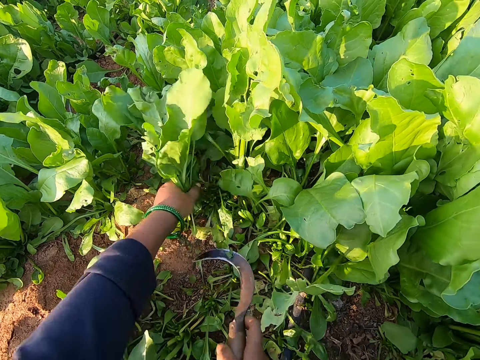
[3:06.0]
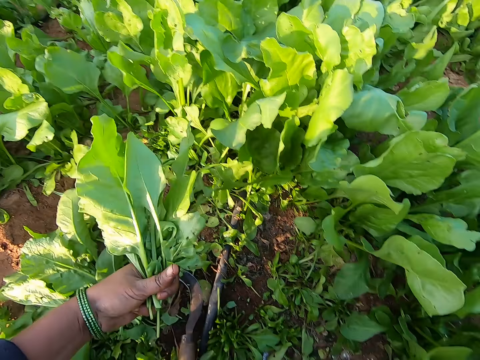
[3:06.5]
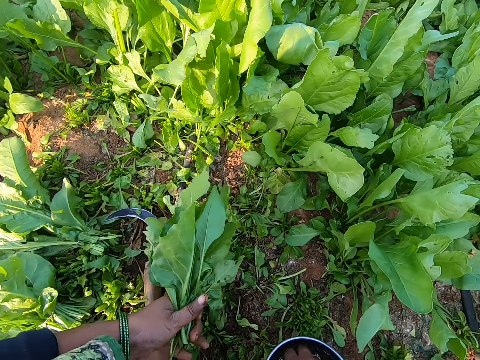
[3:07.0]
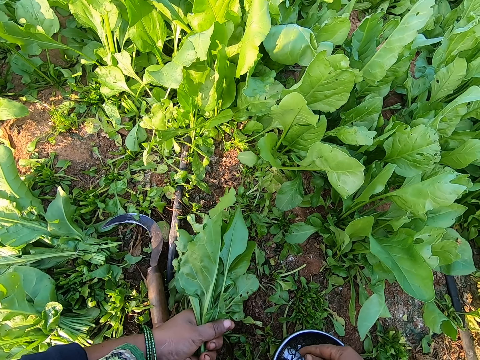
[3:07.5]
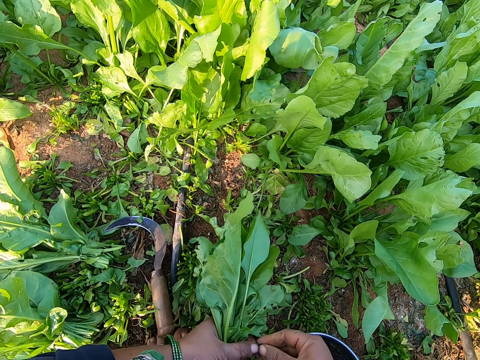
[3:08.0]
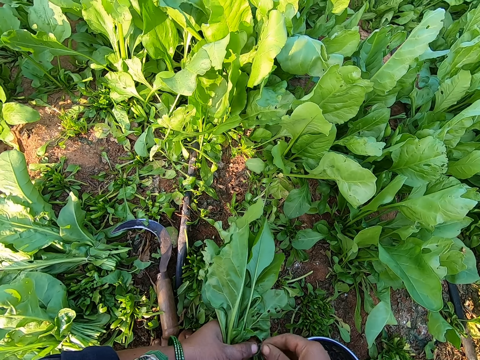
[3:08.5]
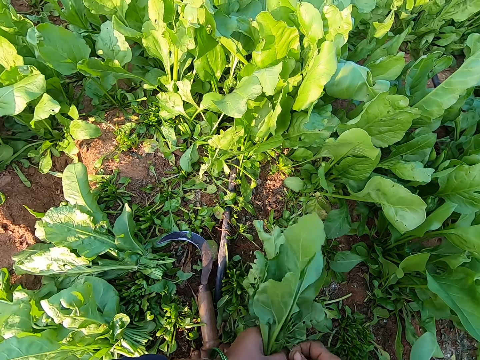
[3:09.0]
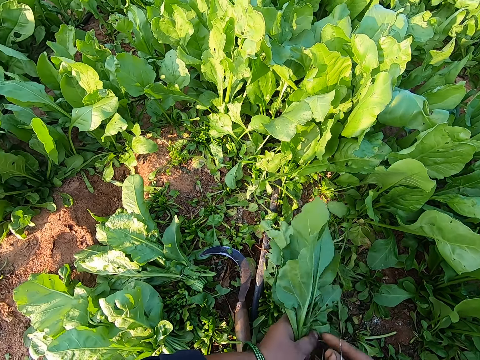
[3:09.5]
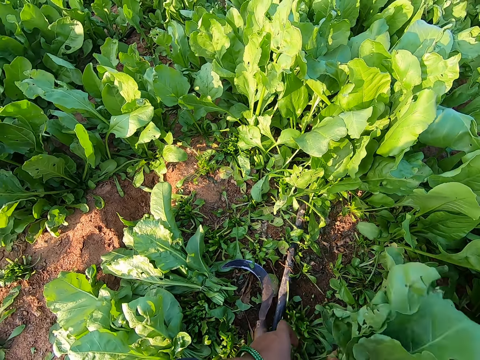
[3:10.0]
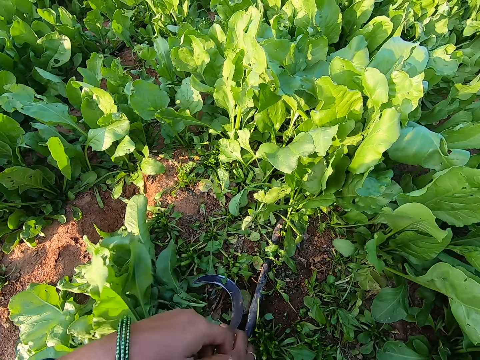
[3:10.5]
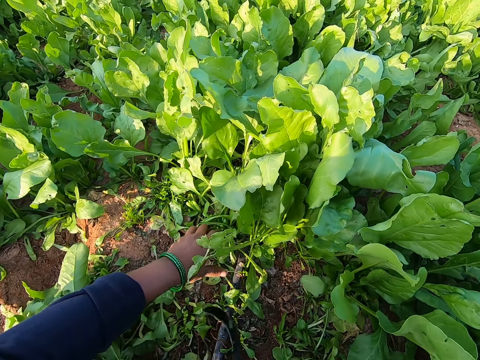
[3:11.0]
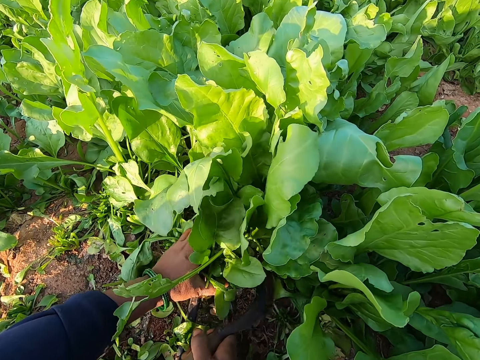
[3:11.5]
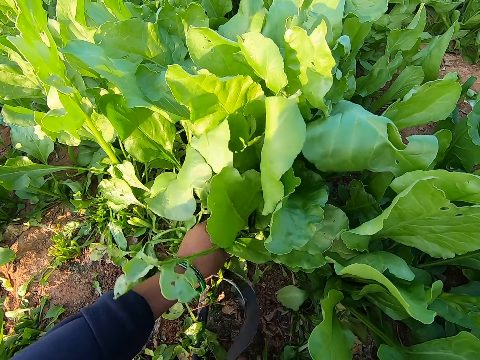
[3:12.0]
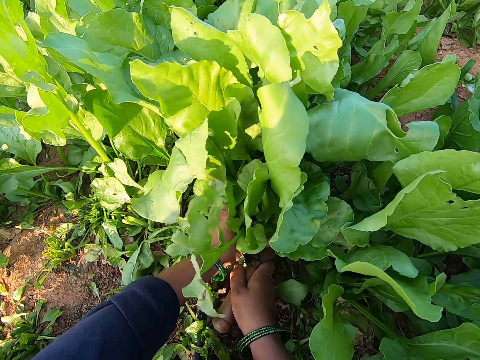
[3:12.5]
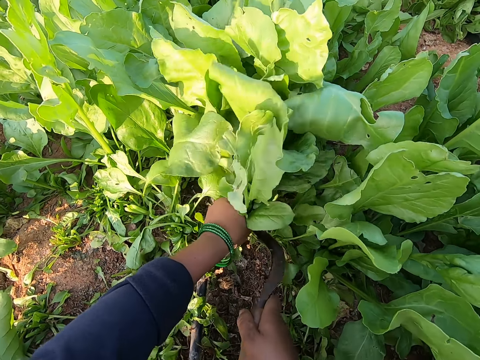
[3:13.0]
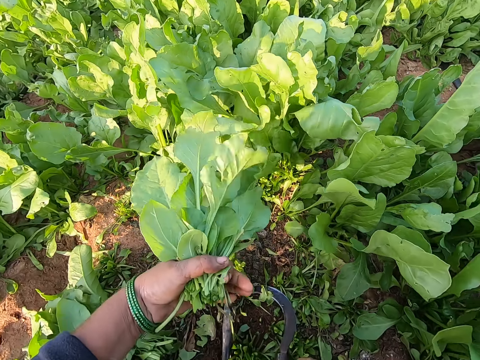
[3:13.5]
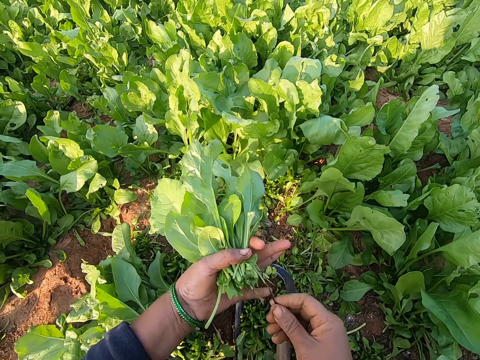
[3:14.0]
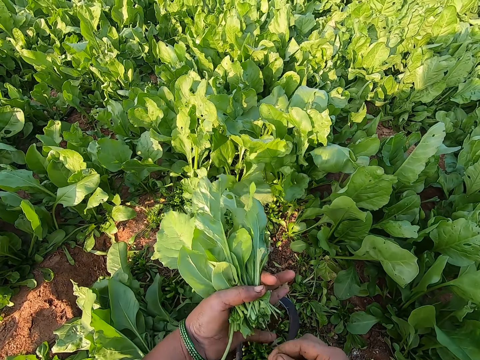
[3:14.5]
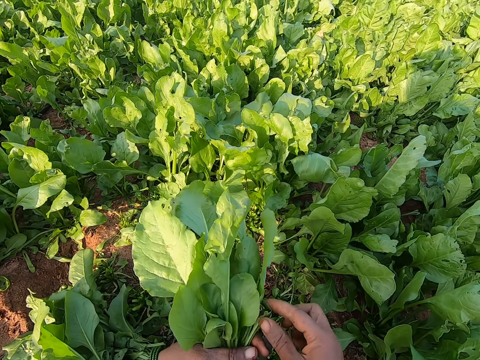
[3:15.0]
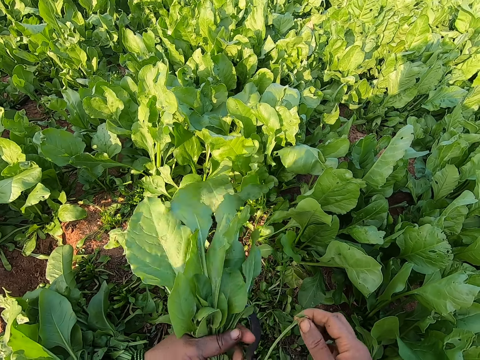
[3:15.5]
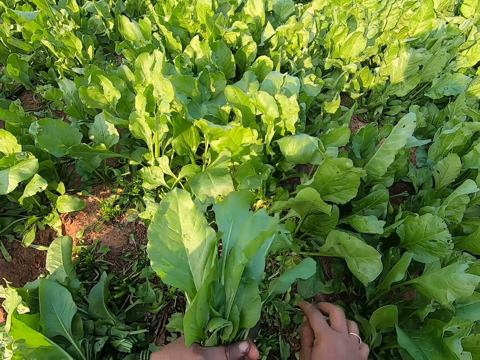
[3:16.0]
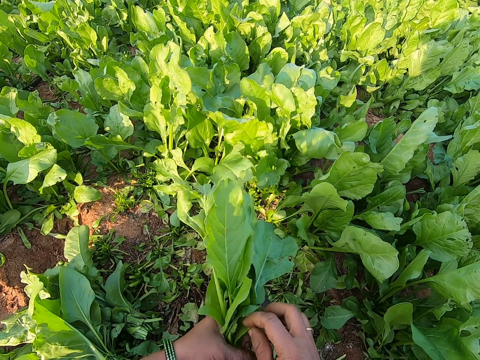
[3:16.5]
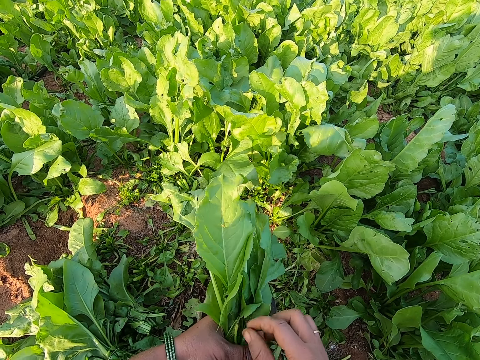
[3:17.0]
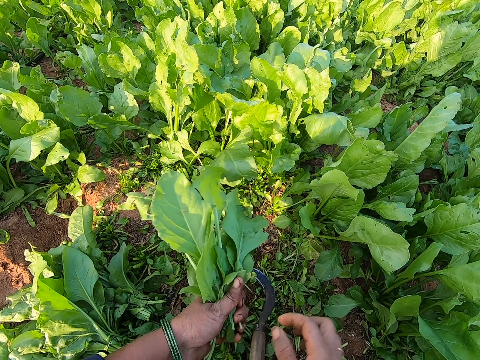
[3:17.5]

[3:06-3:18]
The camera wearer drops the hand sickle or garden sickle on the ground with her right hand. She picks a rubber band from the bowl with her right hand. She rolls the band around the vegetables with both hands. She ties the vegetables with the rubber band. She drops the vegetables on the ground with her right hand, picks the hand sickle from the ground with her right hand. She cuts the vegetables with the garden sickle. She plucks some vegetables from the ground with her left hand and the hand sickle in her right hand. She drops the hand sickle on the ground with her right hand. She picks roots from the vegetables in her left hand with her right hand. She drops the roots on the ground with her right hand.

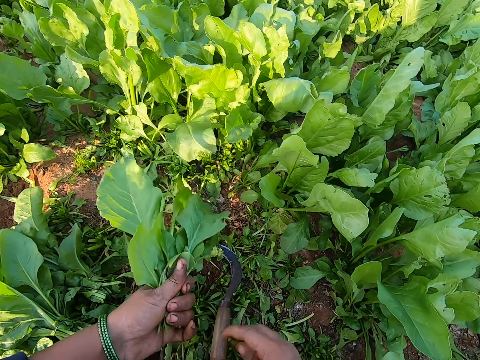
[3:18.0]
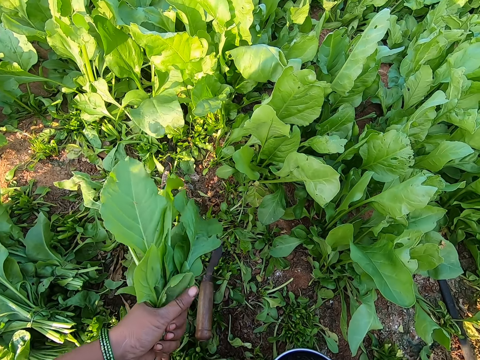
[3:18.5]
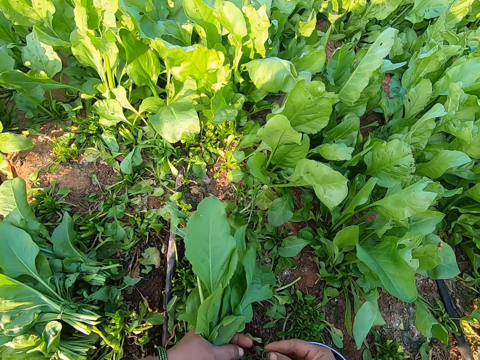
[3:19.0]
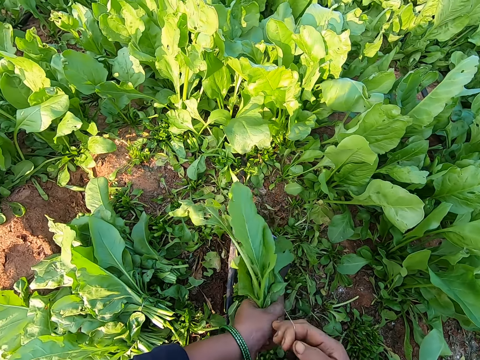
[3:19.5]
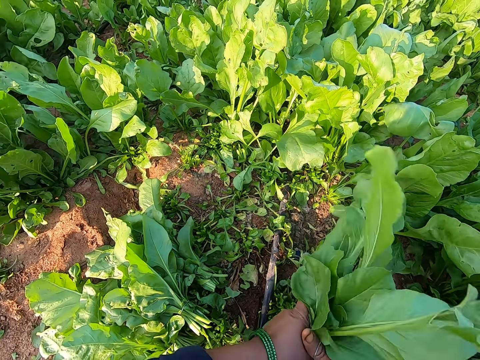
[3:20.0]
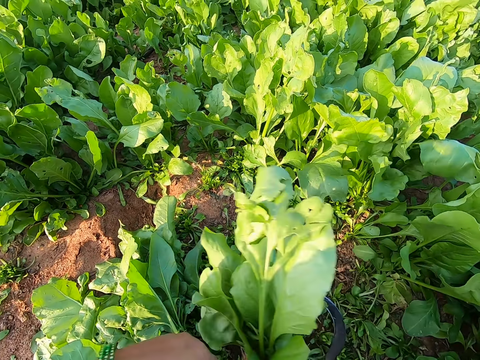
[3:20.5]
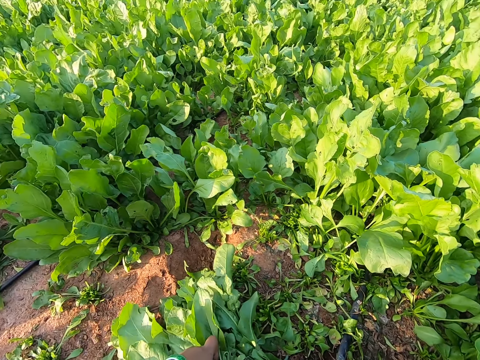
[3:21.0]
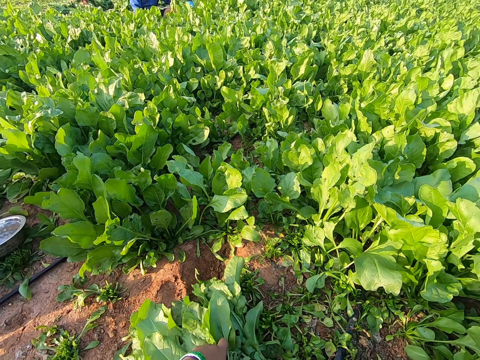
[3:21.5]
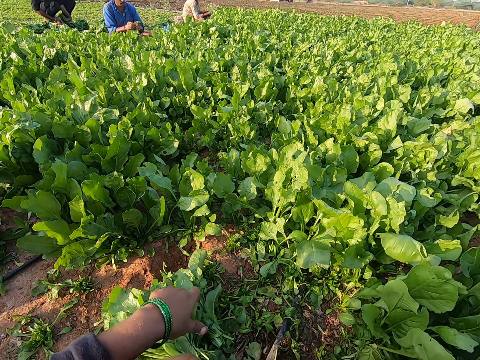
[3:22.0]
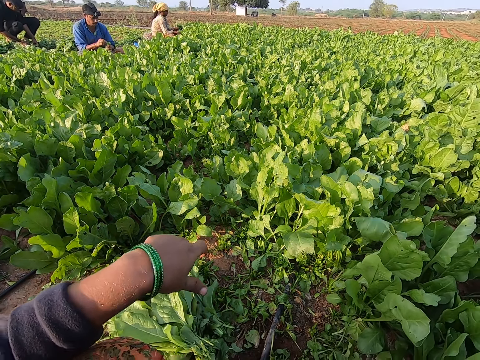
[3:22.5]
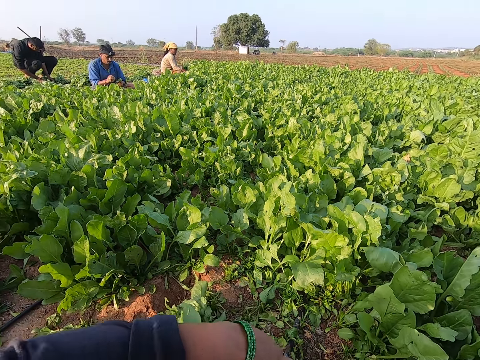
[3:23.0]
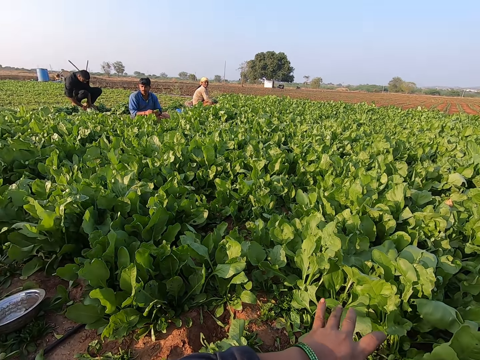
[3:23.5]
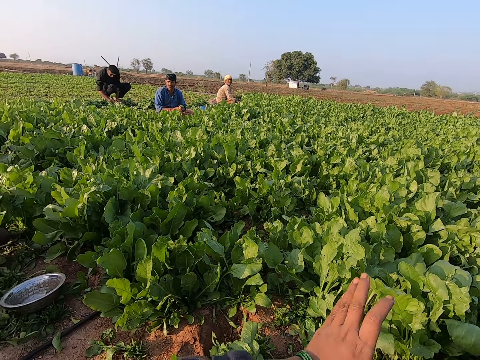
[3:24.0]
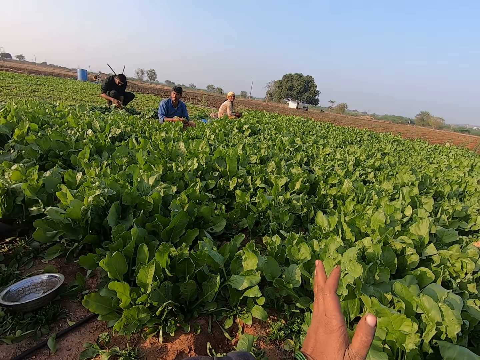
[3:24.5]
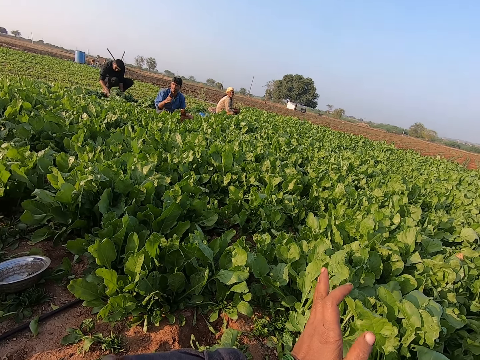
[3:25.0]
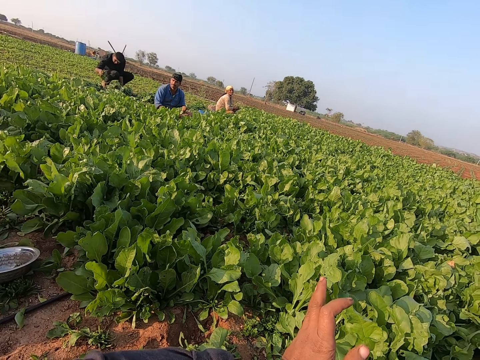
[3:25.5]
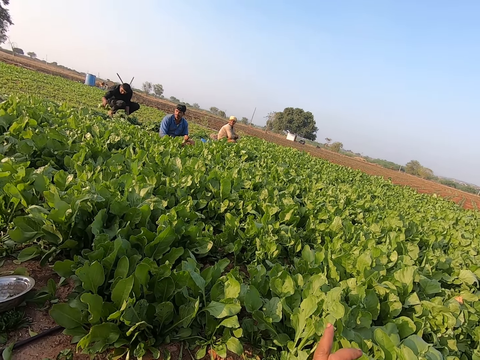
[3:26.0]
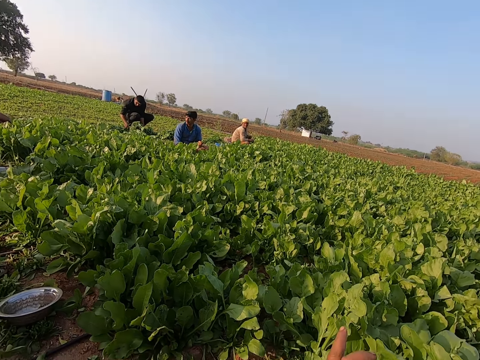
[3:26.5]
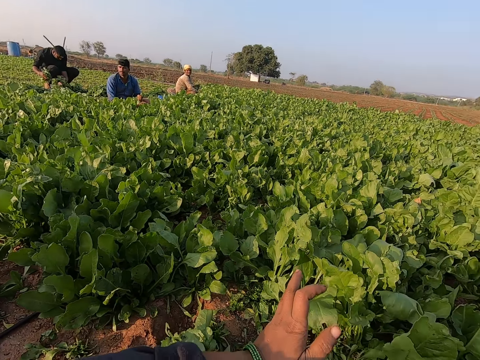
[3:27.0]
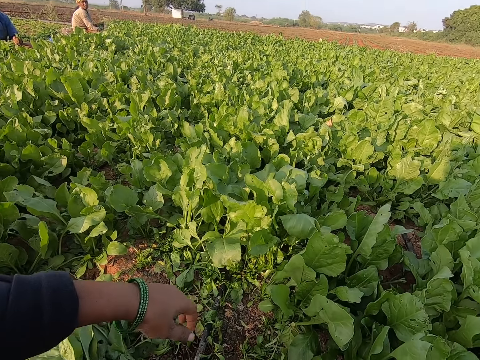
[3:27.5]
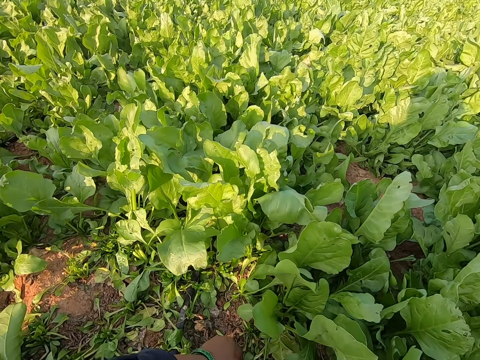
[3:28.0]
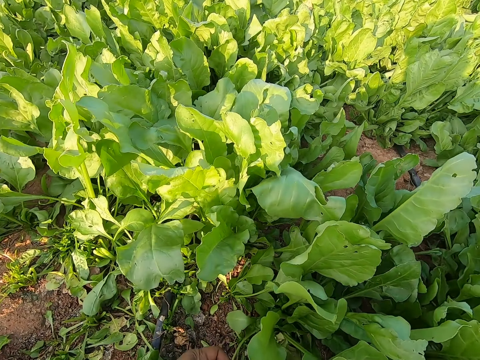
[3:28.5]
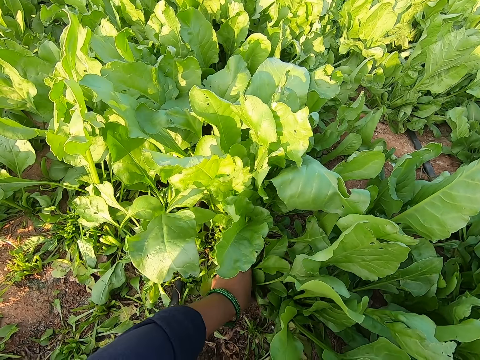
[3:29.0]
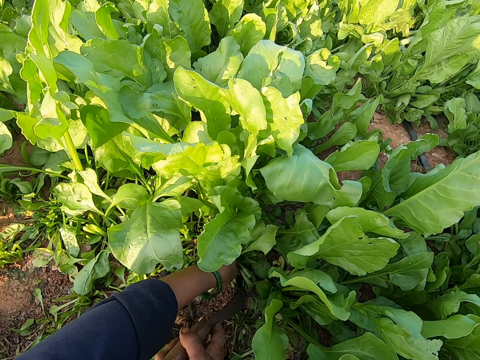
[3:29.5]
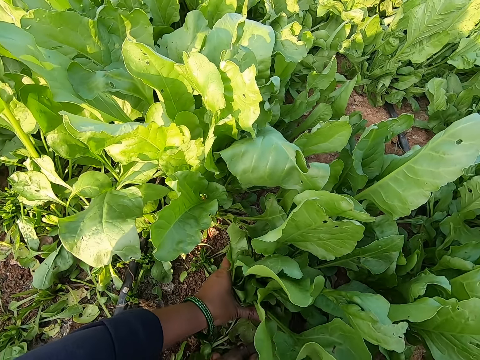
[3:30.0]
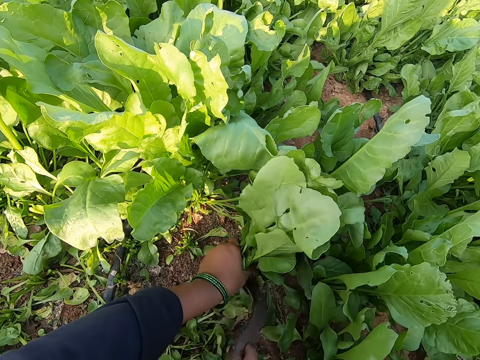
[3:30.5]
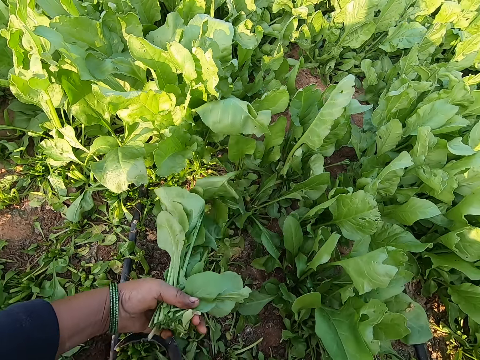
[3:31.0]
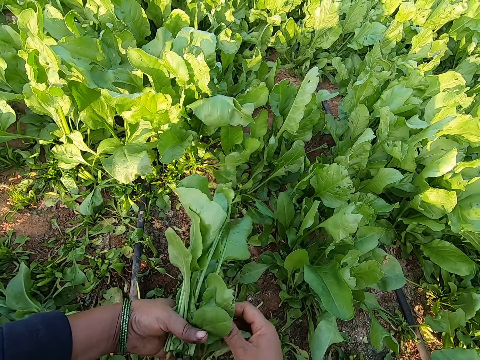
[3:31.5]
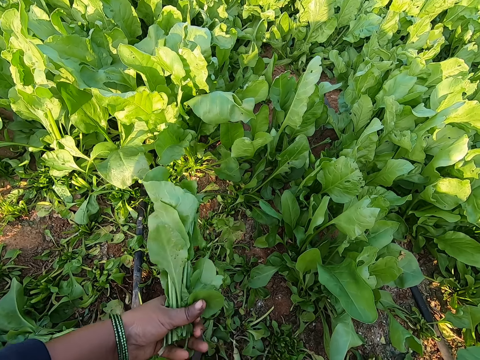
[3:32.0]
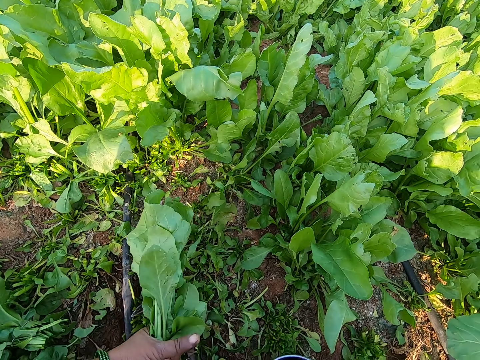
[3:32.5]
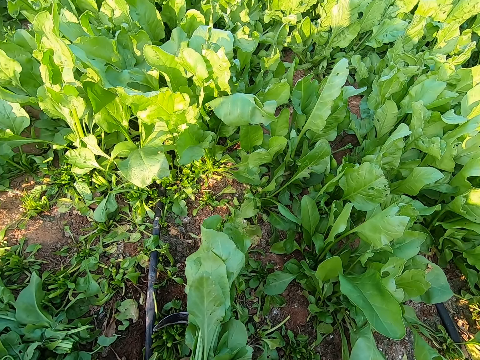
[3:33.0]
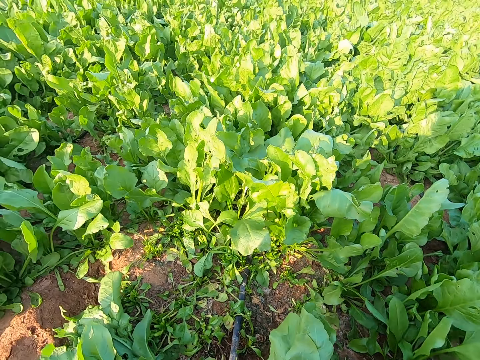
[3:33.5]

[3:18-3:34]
The camera wearer picks the rubber band from the bowl and ties the vegetables with the rubber band. She converses with the group of people. She rolls a band around the vegetables with both hands. She passes the vegetables from her left hand to her right hand. The man converses with the camera wearer. The camera wearer places the vegetables aside on the ground with her hands. She laughs. The men pluck vegetables from the ground with their hands. The camera wearer converses with the man, another man and a lady. She gestures. She plucks some vegetables from the ground with her left hand and the hand sickle or garden sickle in her right hand. She cuts the vegetables with the garden sickle. She drops the hand sickle on the ground with her right hand.
